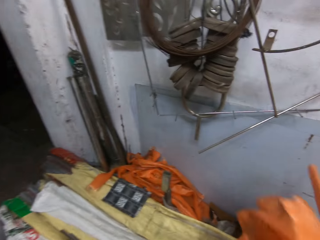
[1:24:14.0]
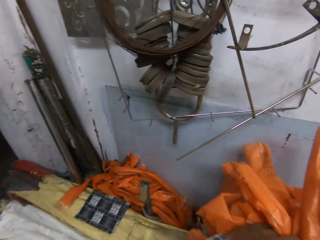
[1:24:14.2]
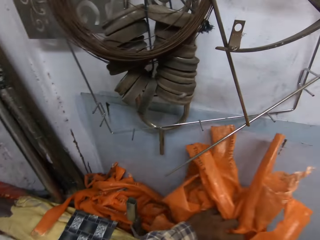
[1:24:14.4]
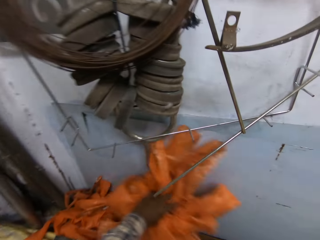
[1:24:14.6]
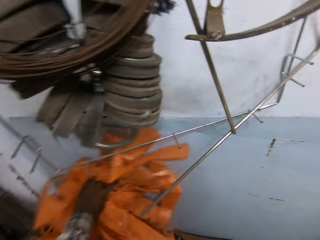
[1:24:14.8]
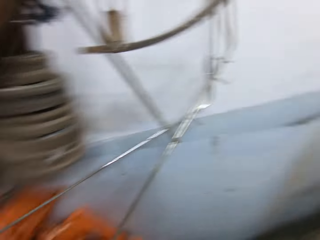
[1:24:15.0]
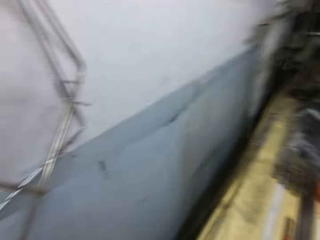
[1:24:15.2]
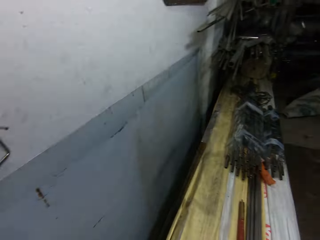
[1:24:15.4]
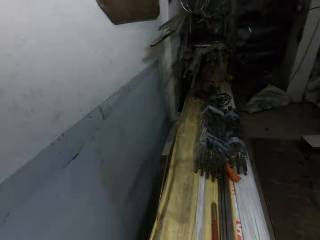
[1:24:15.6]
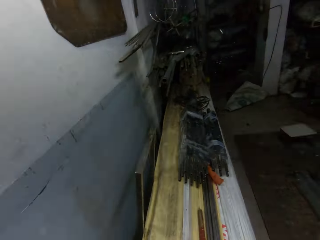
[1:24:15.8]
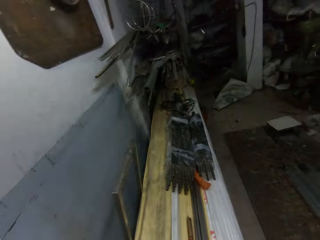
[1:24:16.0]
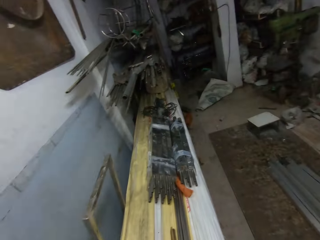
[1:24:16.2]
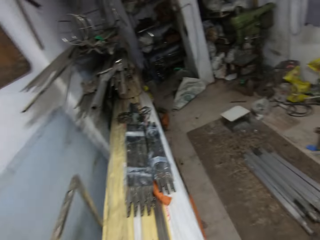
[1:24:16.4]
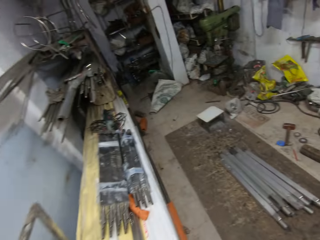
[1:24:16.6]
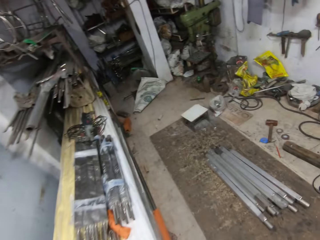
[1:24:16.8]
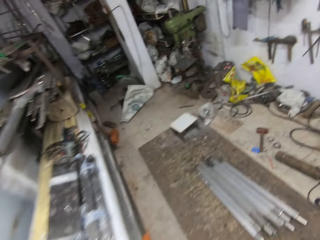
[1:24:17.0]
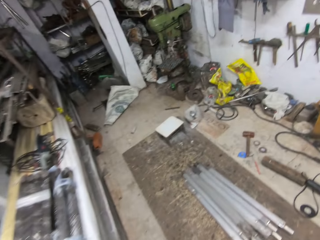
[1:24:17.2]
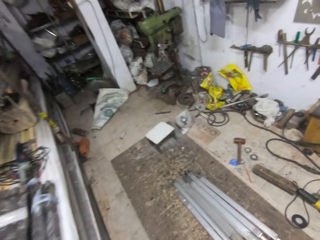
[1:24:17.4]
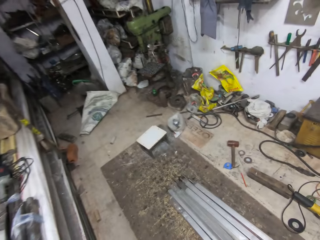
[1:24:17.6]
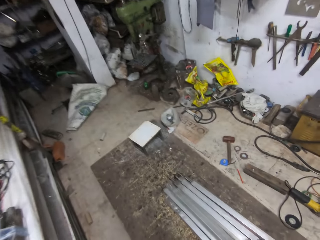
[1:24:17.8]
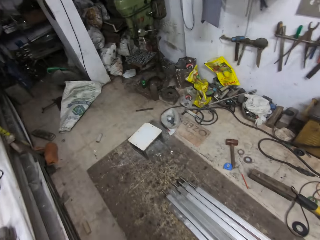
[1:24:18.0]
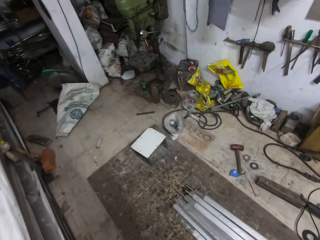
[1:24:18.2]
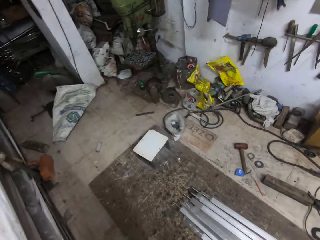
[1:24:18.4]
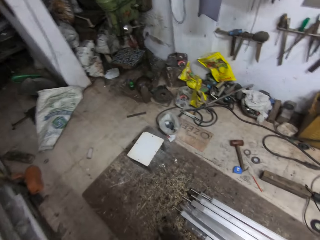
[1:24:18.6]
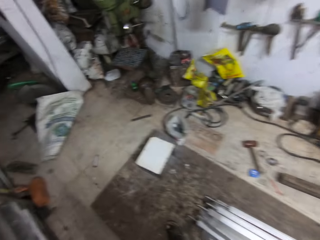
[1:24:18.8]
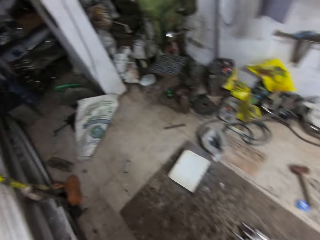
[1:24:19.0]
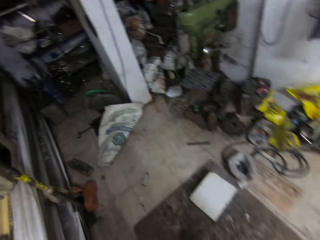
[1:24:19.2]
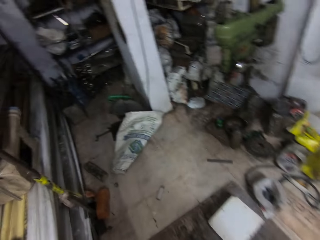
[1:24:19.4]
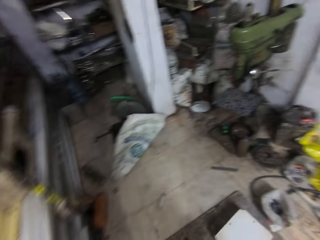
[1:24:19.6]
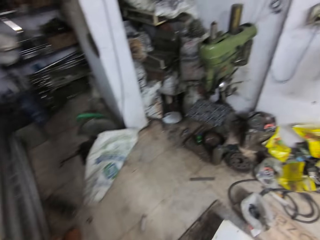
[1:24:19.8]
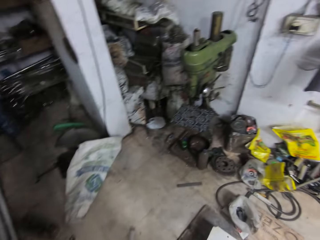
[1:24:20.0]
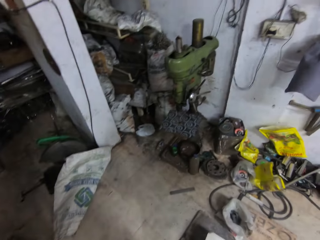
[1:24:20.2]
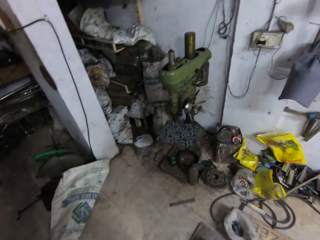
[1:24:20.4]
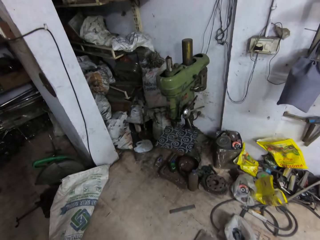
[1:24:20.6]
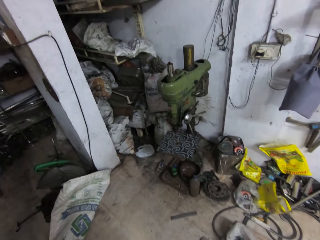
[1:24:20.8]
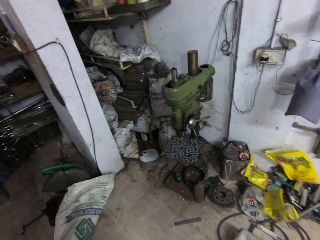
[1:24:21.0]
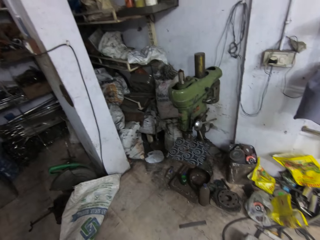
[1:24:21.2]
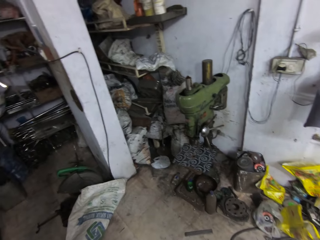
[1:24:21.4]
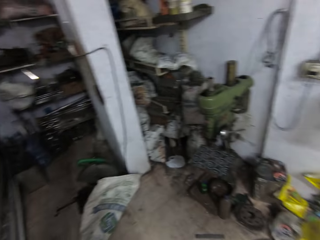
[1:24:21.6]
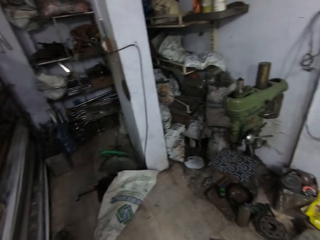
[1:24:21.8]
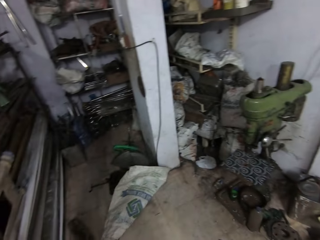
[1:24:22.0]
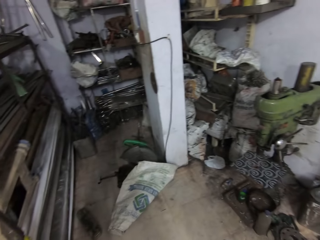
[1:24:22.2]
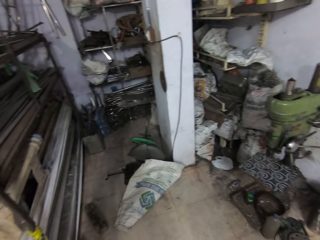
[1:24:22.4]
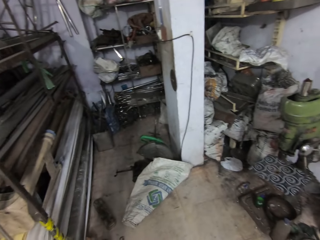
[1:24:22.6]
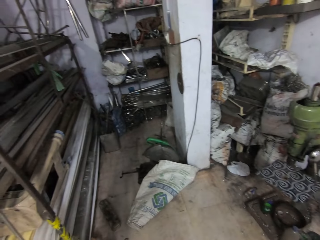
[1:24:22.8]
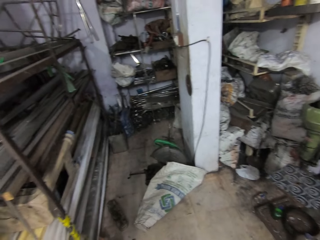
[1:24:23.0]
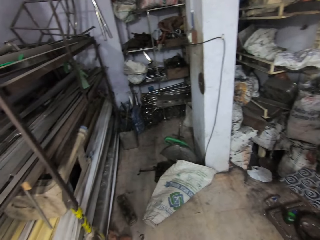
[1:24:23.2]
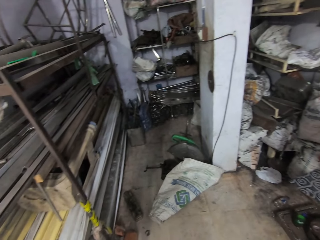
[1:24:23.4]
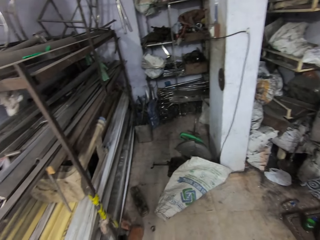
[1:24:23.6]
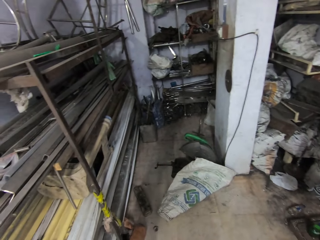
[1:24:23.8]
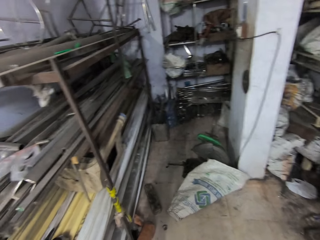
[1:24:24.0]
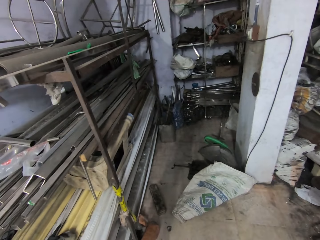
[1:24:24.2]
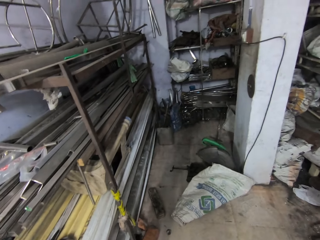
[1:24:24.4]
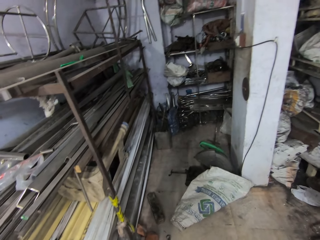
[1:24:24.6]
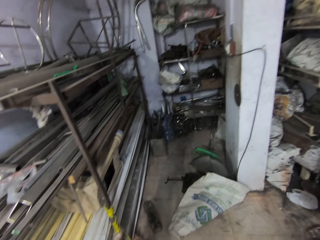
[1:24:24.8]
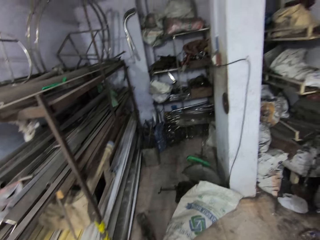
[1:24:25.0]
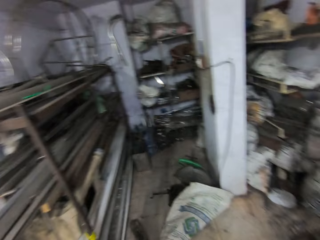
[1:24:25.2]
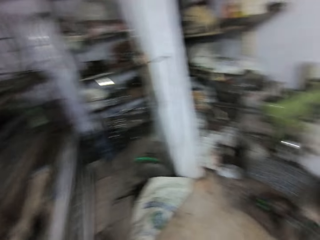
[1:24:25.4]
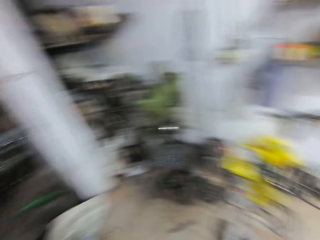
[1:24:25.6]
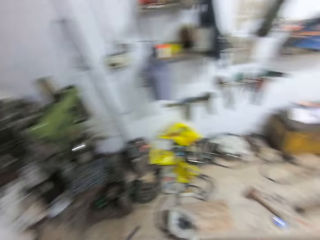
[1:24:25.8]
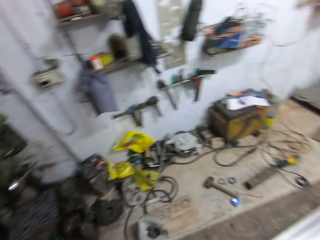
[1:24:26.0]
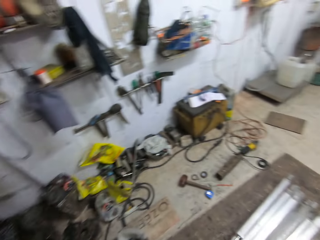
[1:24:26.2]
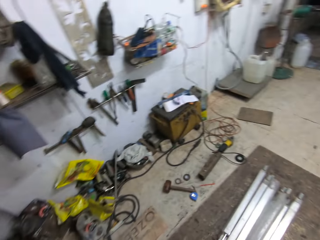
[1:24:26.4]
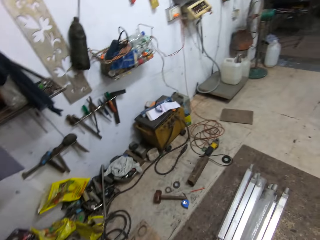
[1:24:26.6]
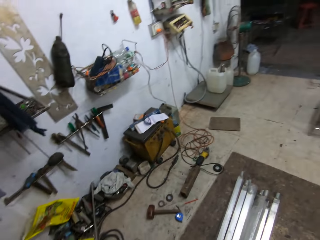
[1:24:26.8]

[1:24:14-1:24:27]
The camera wearer drops the rubber packs on the bundle of balusters with his left hand. He walks in the store. He stares at the floor.

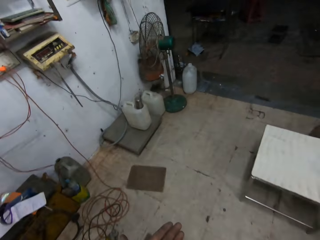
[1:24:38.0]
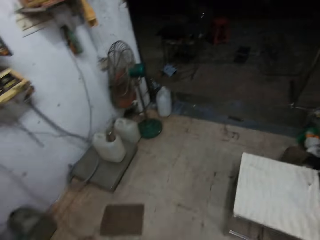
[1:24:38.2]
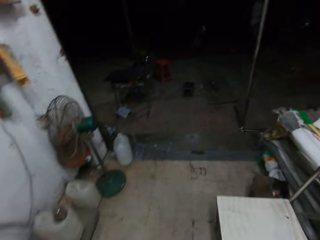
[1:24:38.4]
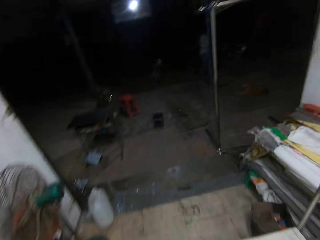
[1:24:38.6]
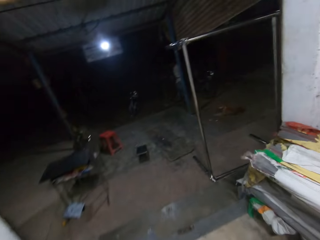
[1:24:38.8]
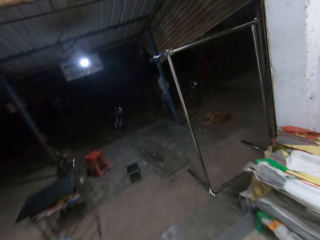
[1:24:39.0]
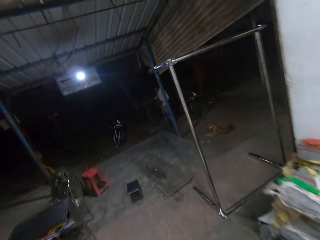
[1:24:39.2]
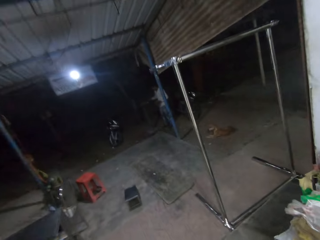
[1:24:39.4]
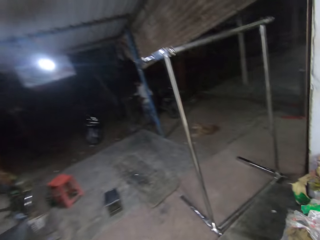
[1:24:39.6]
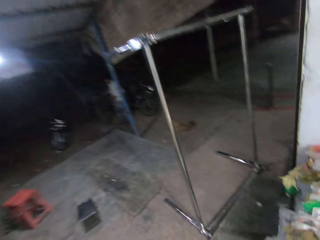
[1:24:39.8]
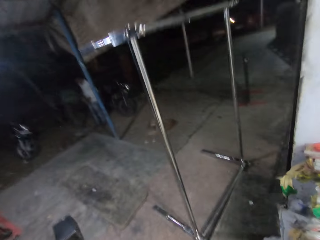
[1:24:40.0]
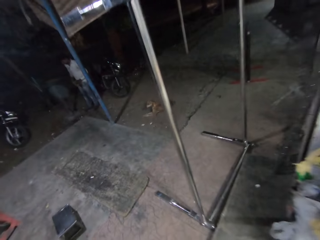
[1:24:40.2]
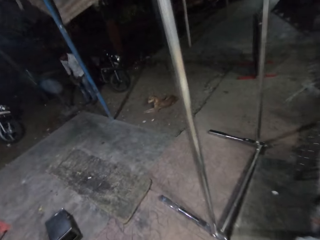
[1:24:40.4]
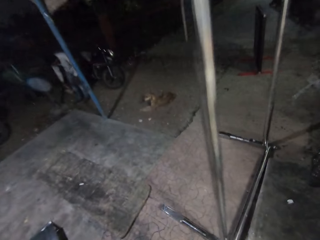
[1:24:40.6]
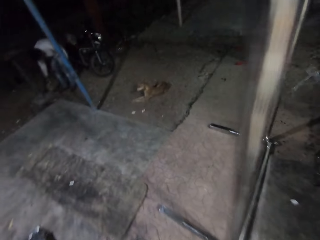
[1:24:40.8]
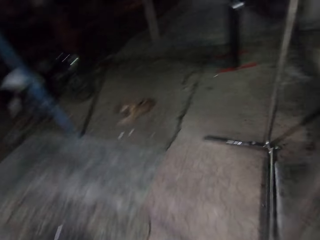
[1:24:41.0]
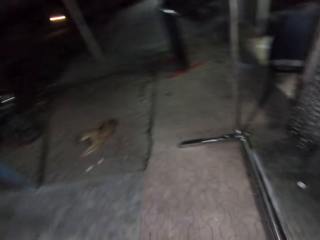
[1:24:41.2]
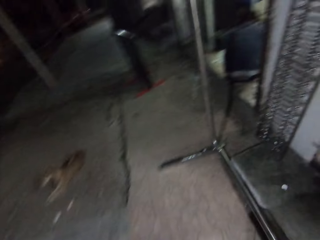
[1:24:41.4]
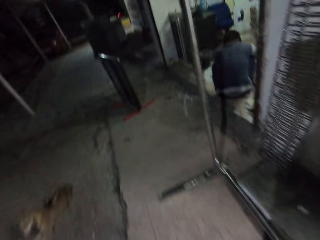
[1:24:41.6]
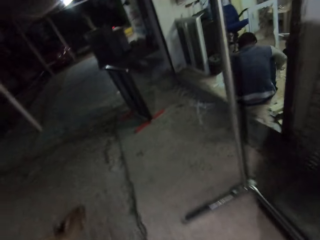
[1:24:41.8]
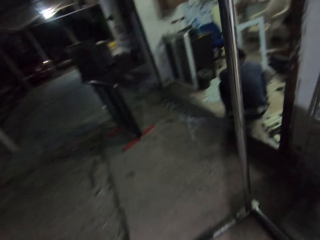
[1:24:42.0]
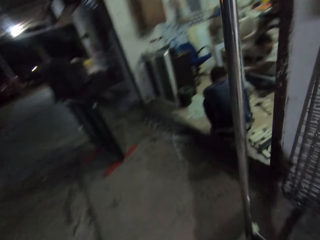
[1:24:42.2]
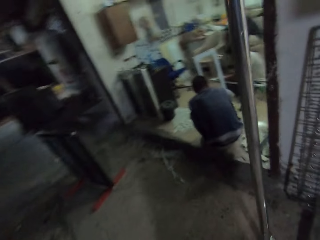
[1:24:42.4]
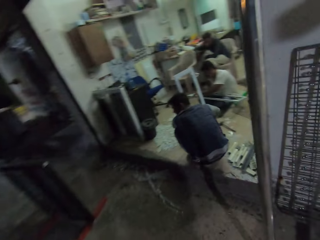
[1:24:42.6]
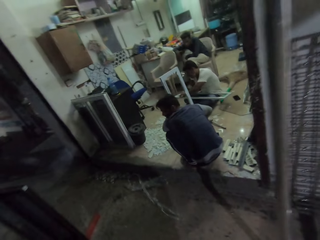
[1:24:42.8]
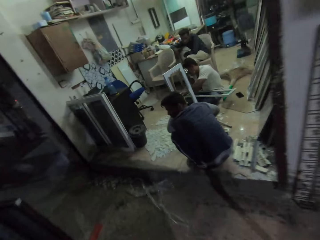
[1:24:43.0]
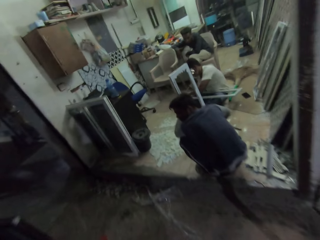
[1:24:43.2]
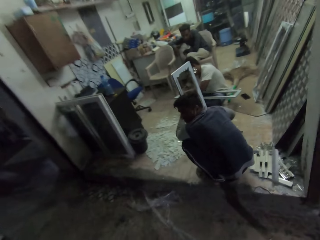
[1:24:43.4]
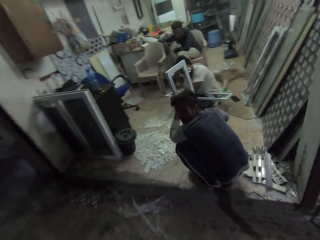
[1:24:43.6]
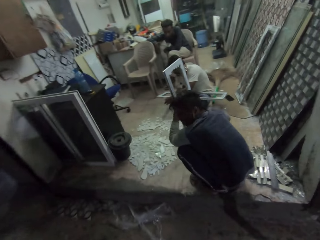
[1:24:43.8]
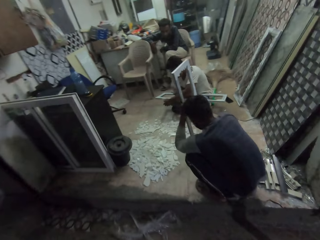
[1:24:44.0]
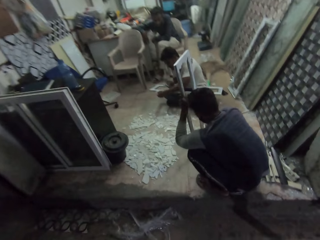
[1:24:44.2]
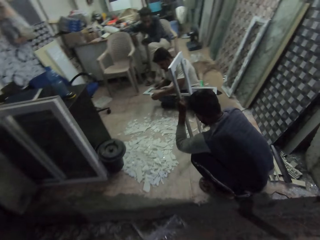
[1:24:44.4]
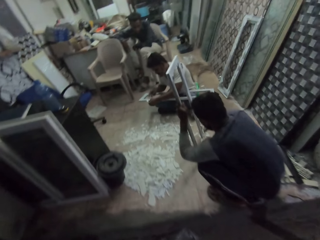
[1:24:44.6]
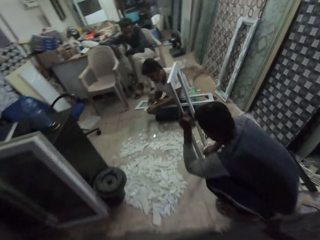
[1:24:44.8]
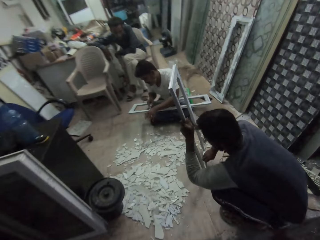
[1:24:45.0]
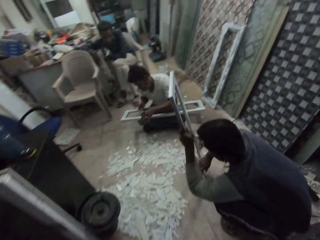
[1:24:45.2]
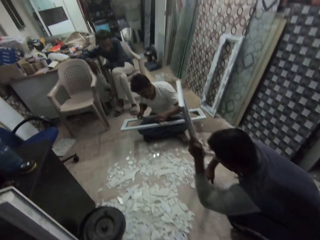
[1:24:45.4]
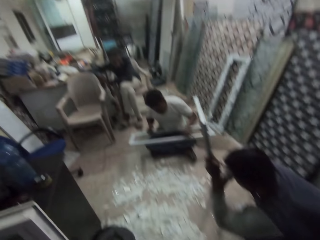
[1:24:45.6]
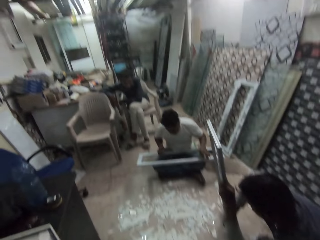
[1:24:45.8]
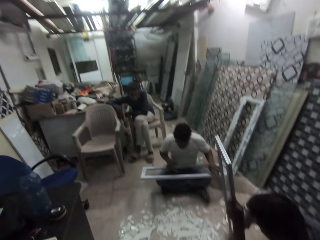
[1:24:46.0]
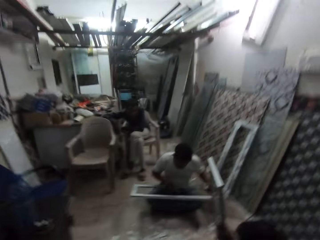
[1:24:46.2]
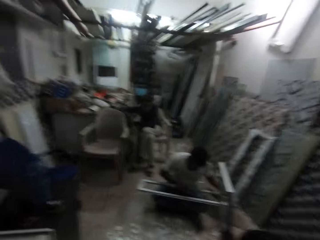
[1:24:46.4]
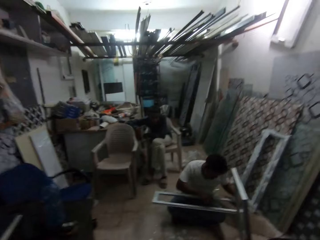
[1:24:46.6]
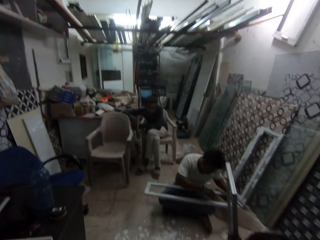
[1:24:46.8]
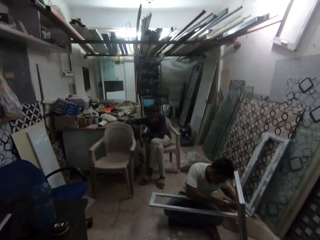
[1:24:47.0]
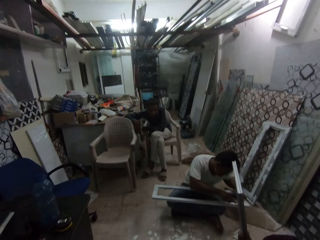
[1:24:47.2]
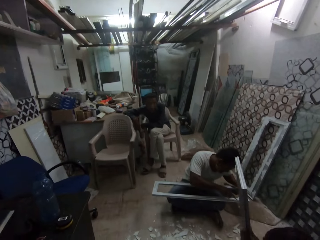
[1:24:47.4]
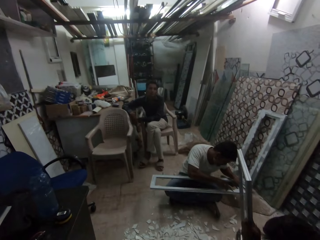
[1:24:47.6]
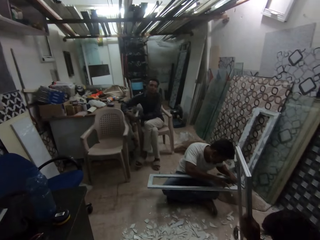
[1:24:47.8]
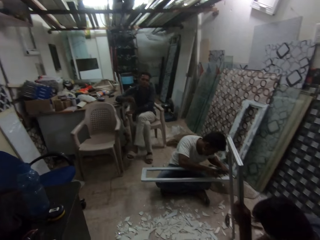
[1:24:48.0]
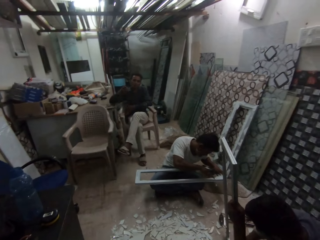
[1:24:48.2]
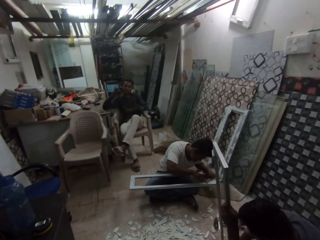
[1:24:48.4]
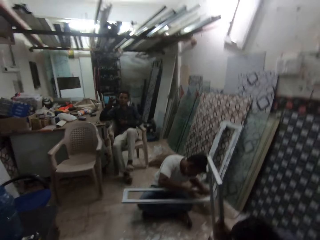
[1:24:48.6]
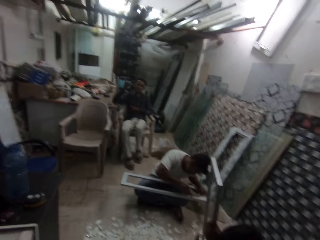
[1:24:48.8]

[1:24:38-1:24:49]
The camera wearer walks out of the workshop. A man picks a container from the metal stand with his right hand. The man drops the container on the ground with his right hand. Another man scraps a baluster with a scrapper in his right hand. A third man scraps a baluster with a scrapper in his right hand. The second man converses with the camera wearer. A man removes glass from the frame. Another man removes glass from the frame.
